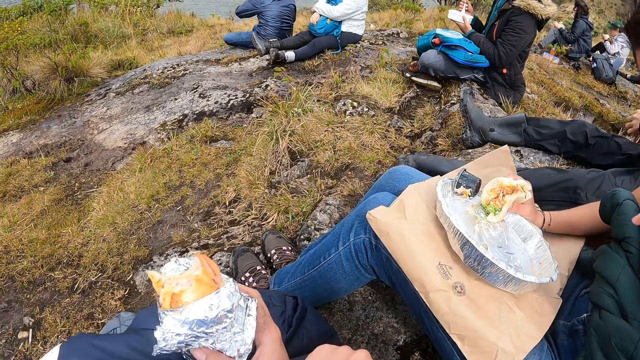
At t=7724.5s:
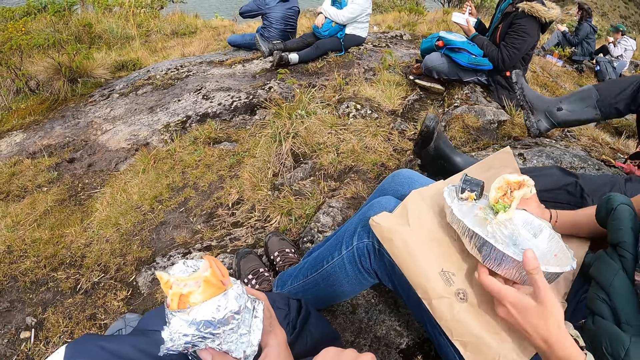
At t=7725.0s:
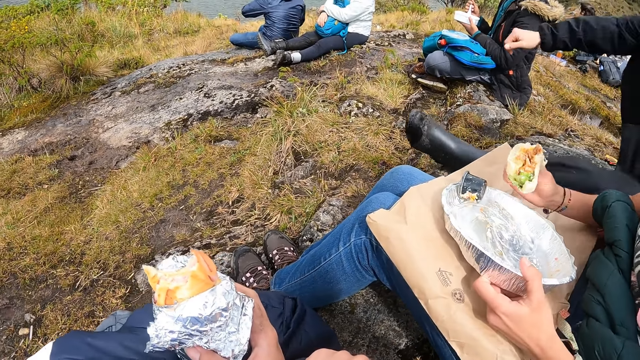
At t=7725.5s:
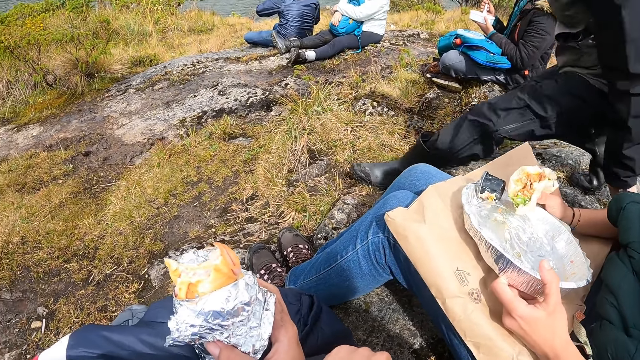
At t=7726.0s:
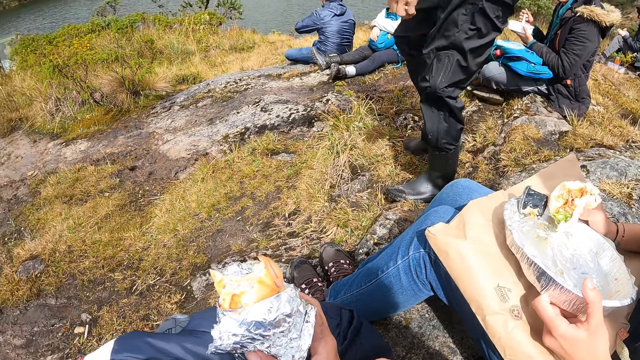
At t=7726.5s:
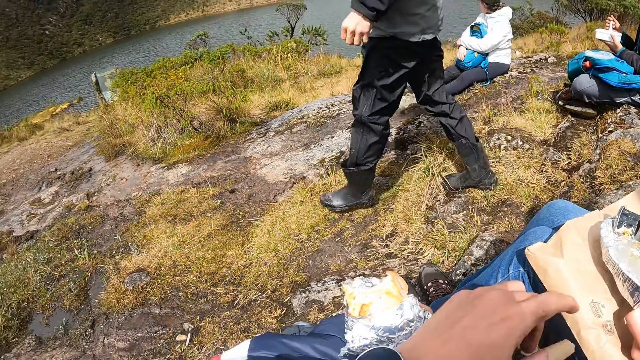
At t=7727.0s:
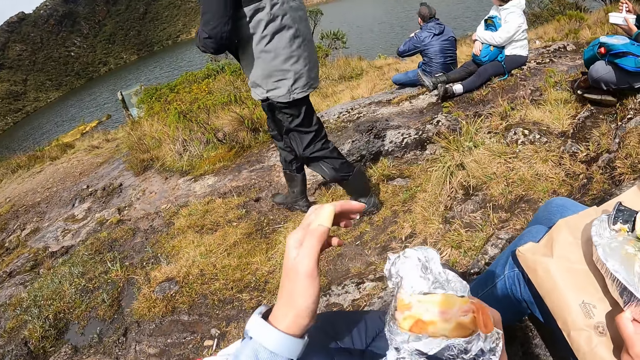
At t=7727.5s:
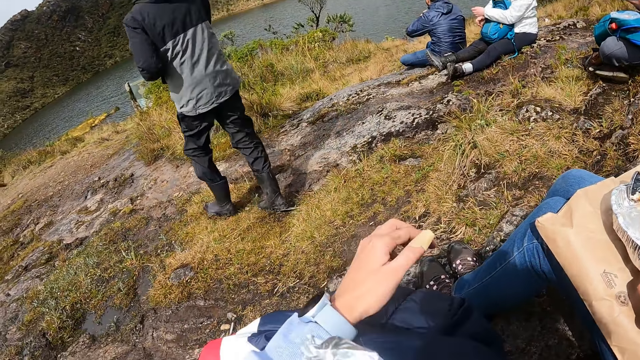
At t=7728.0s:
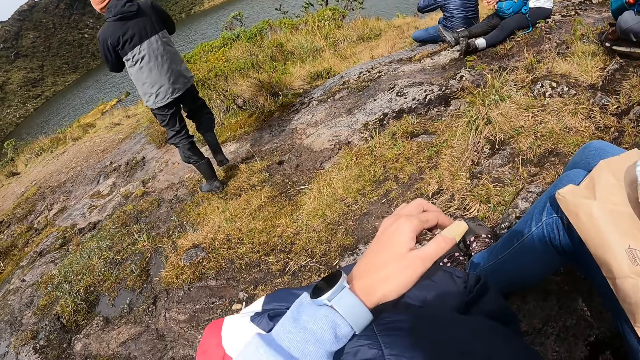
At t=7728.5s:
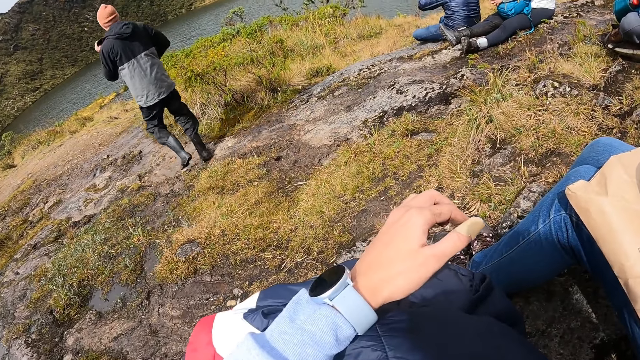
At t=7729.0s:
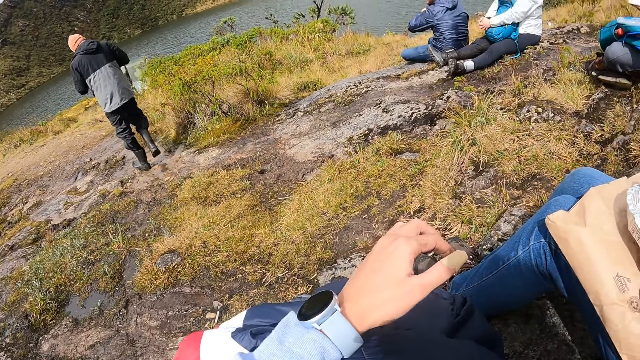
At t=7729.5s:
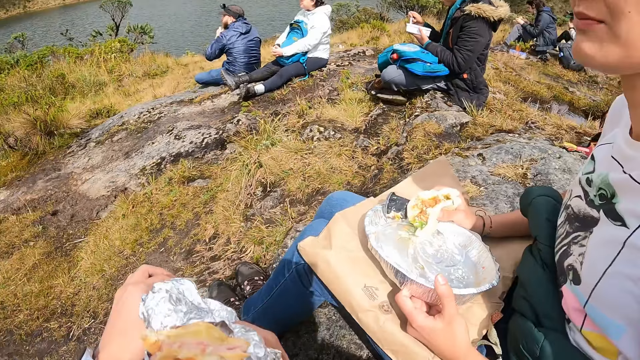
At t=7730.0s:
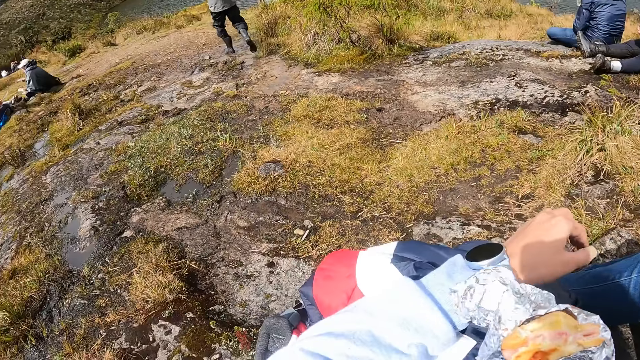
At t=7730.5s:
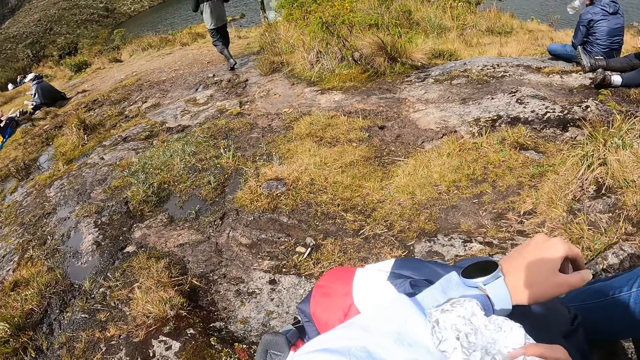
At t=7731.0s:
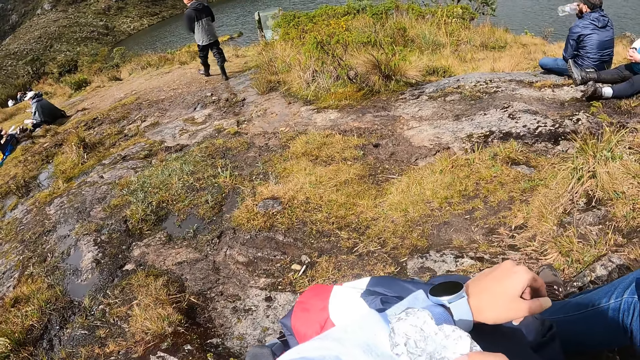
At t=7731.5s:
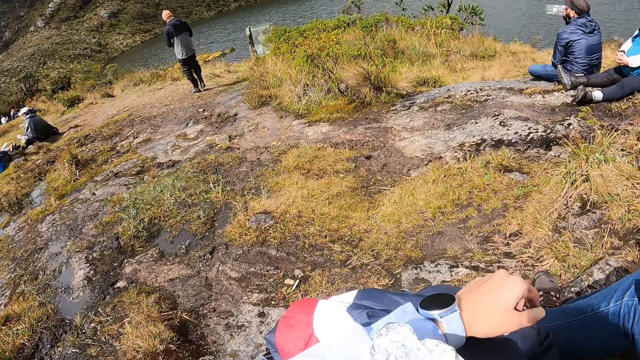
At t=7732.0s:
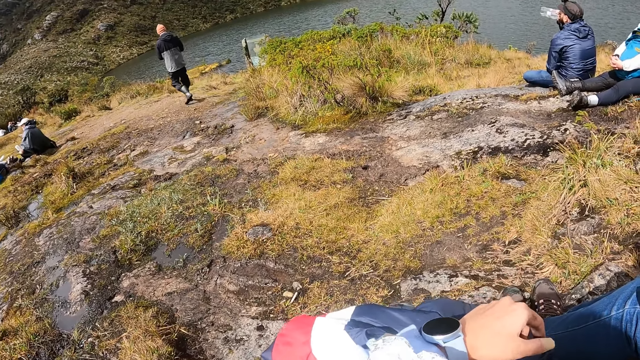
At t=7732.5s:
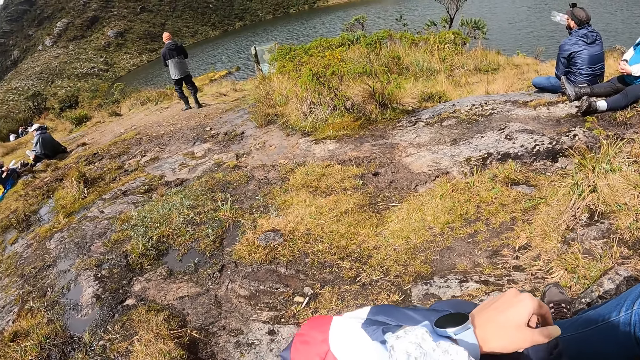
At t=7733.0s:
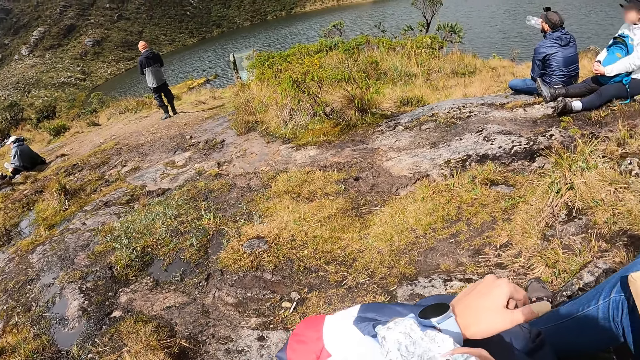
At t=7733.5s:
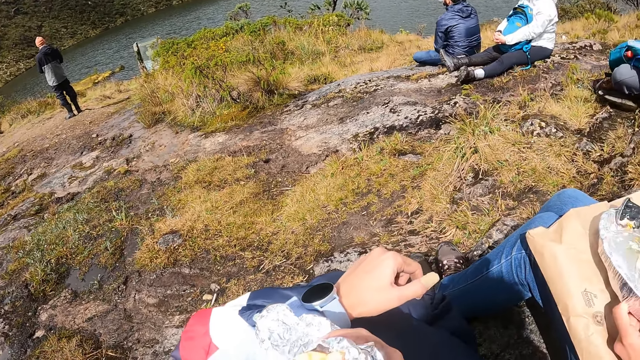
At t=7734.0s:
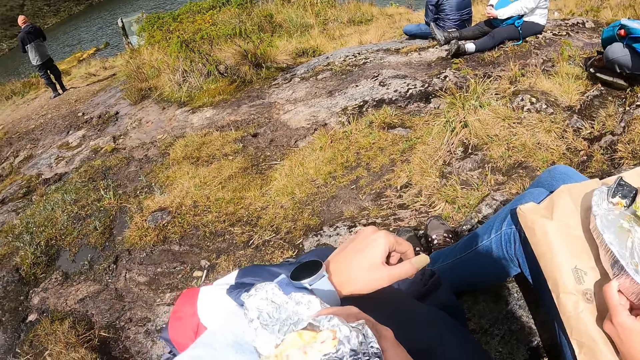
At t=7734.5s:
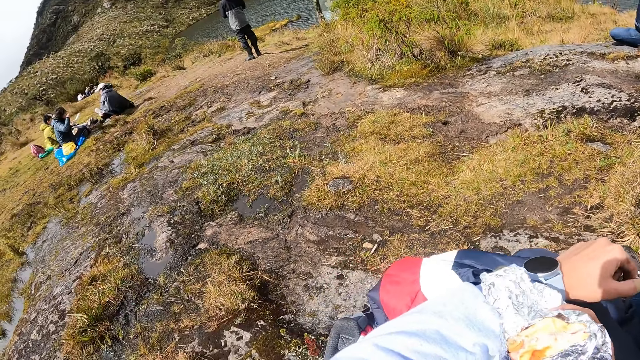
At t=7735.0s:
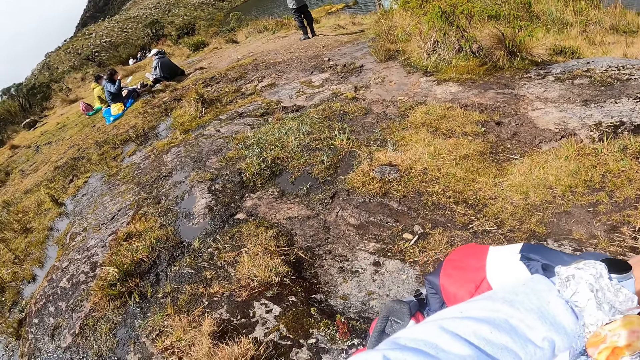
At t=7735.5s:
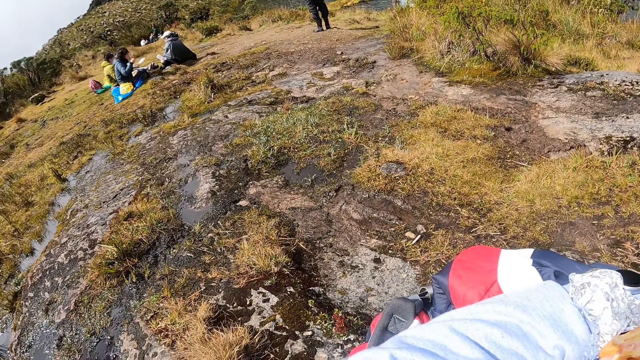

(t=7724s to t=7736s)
The woman holds the plate on her lap with her left hand. The man stands from the pavement. The man walks down the hill. The camera wearer eats the shawarma from the foil paper wrap with her right hand.

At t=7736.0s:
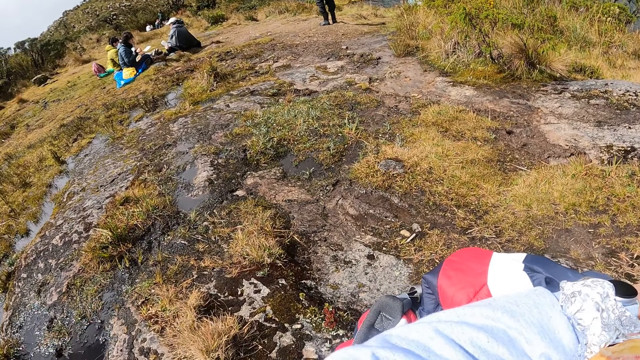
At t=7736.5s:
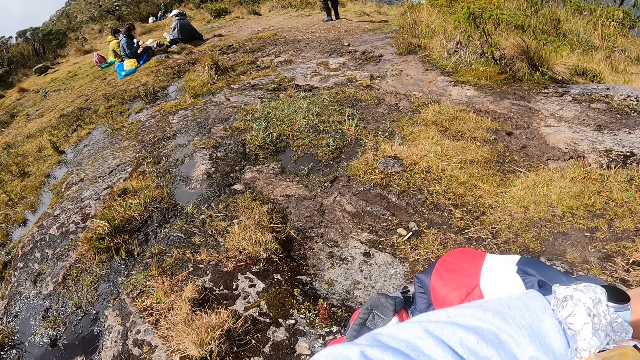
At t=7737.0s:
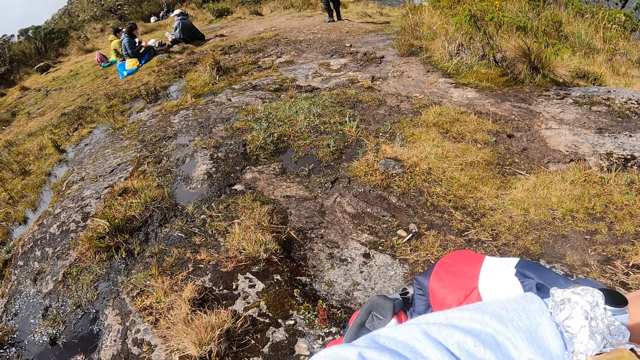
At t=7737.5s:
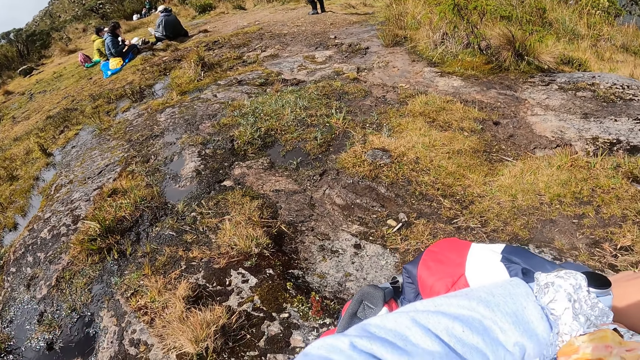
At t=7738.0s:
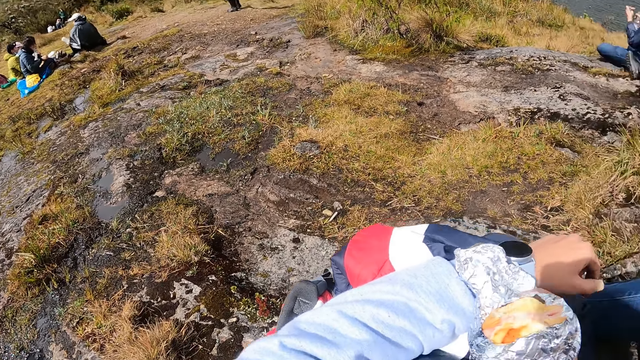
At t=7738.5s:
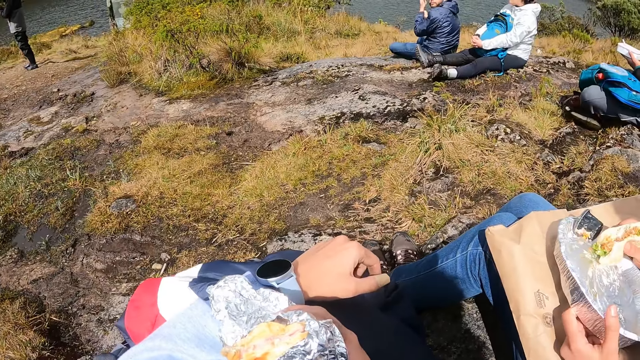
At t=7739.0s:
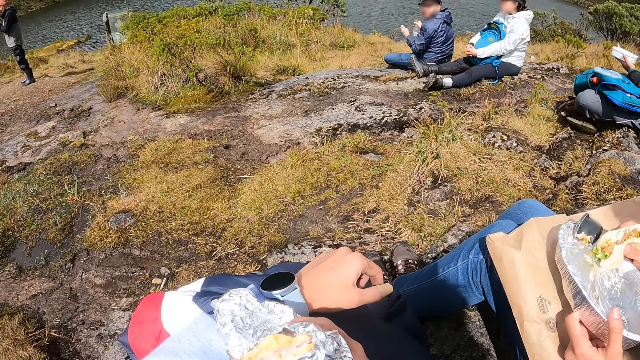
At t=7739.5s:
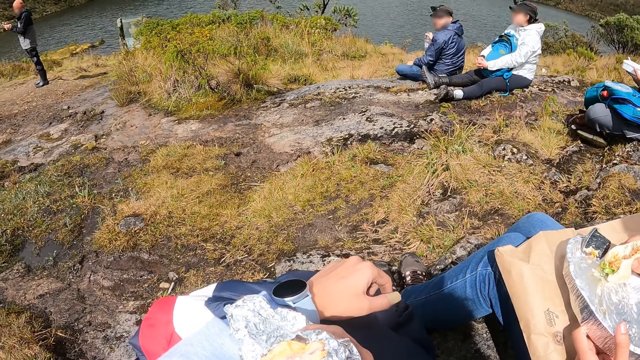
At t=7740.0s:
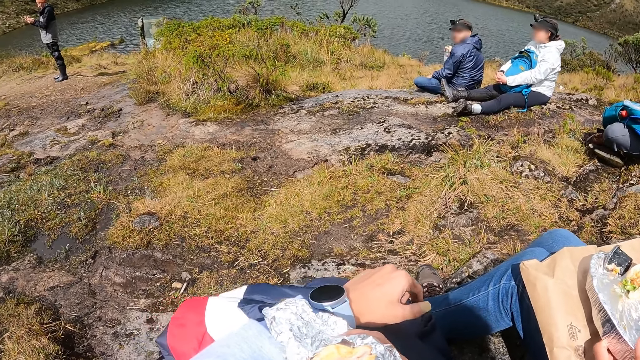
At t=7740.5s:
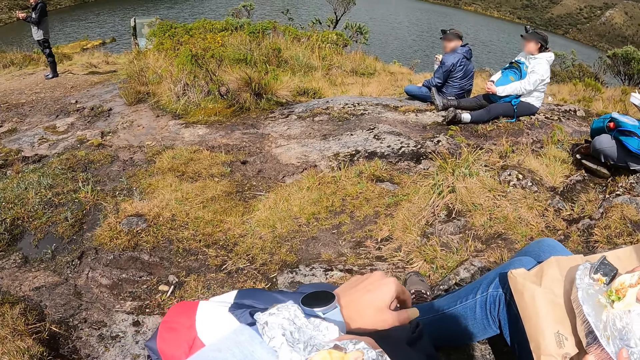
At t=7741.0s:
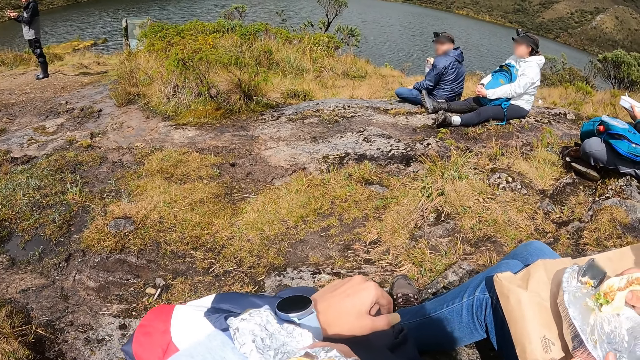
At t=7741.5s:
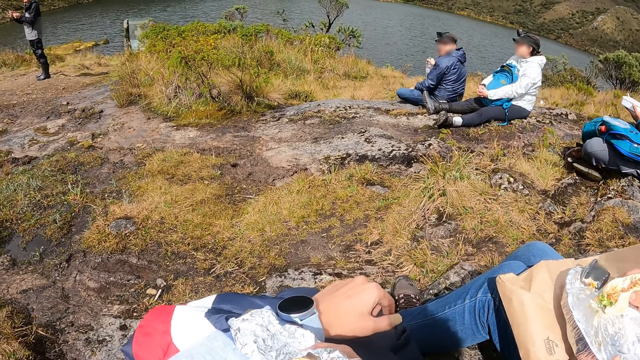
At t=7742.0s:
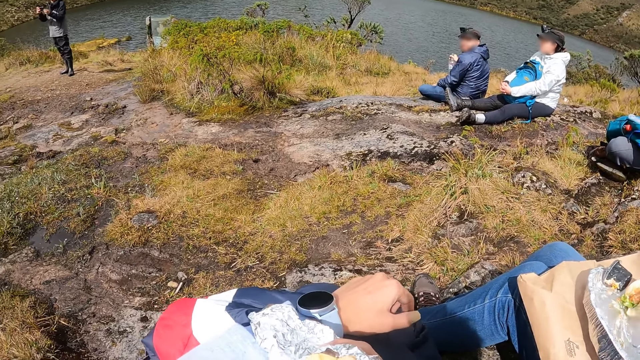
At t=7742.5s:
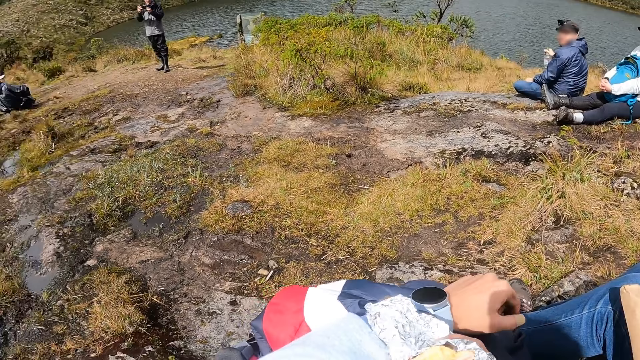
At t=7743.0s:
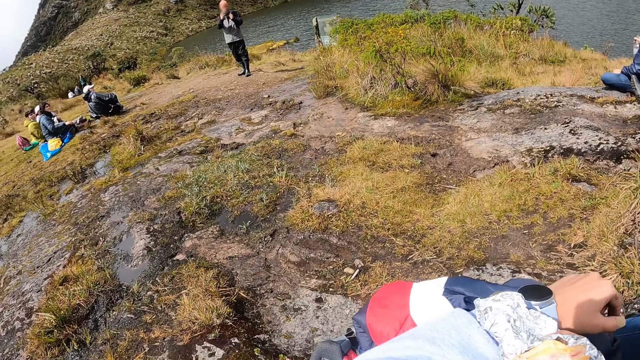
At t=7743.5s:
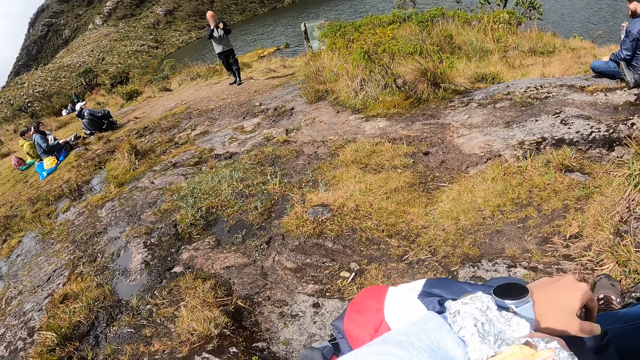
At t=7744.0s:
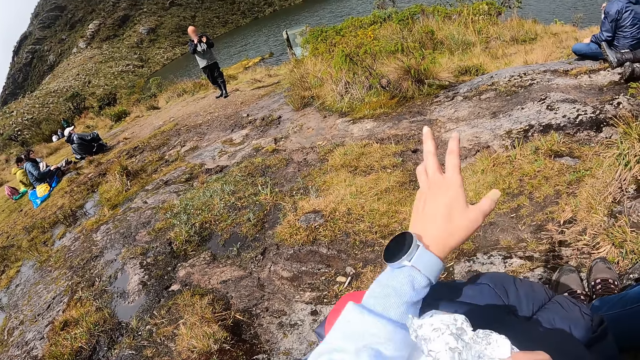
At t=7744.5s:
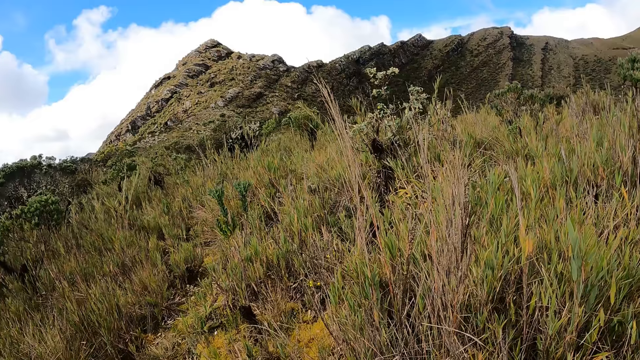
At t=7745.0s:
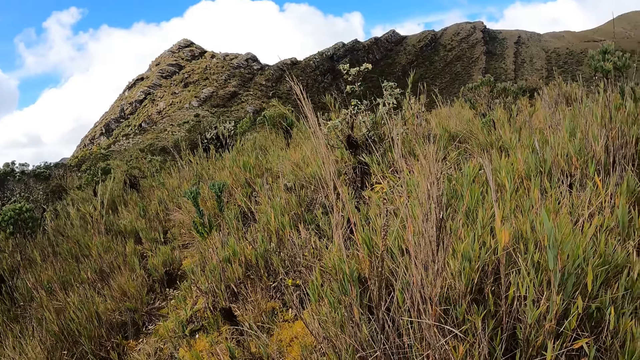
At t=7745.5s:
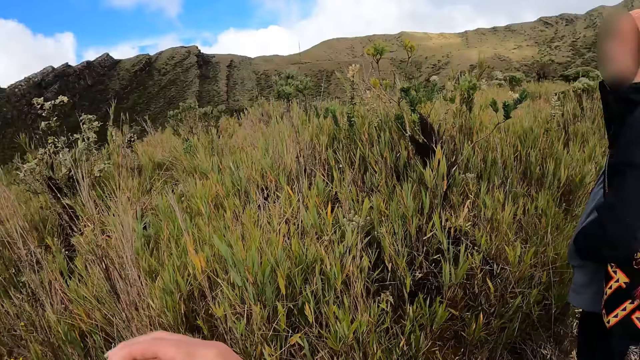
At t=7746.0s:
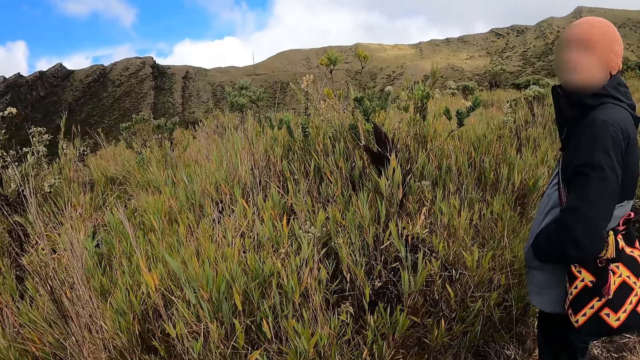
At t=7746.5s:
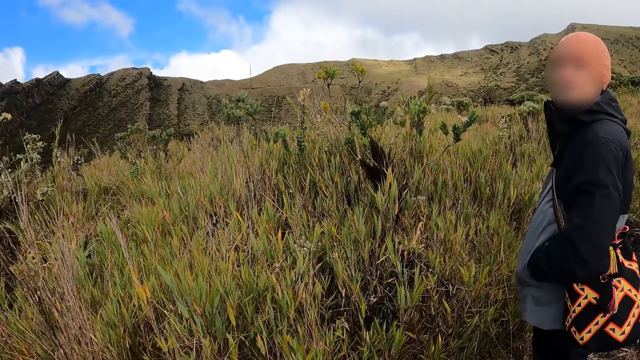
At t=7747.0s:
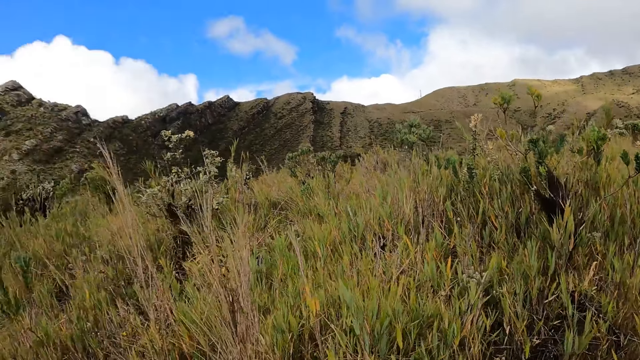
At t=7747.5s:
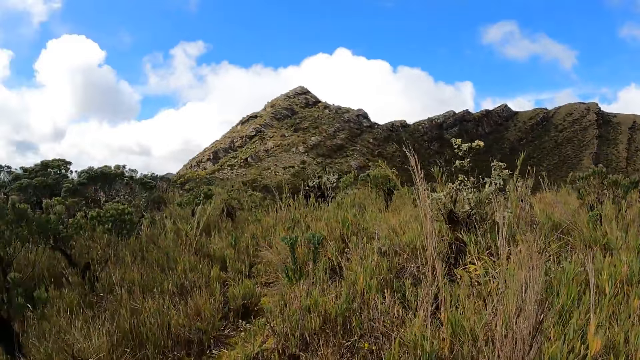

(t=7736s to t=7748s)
The man takes a video with a phone in both hands. The camera wearer makes a hand gesture. They converse with a woman. They interact with another man and the first man.
